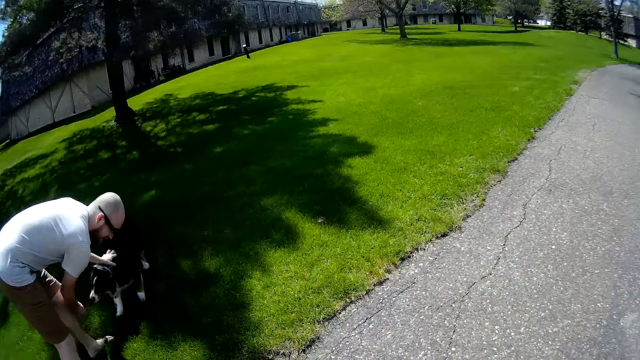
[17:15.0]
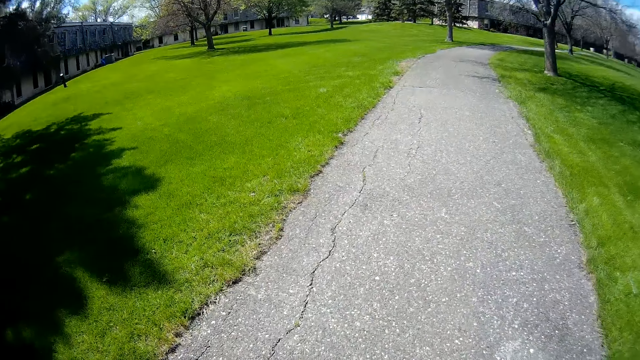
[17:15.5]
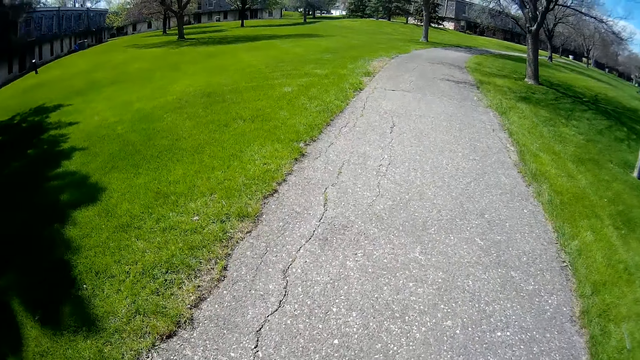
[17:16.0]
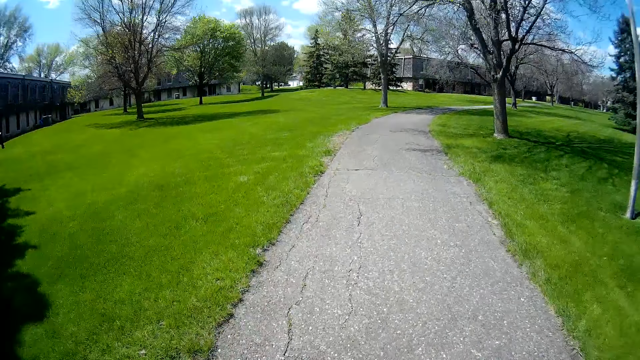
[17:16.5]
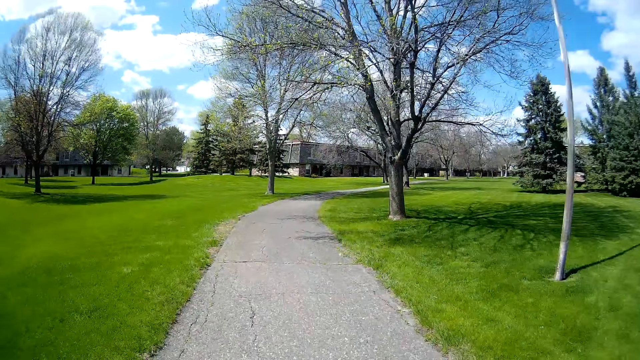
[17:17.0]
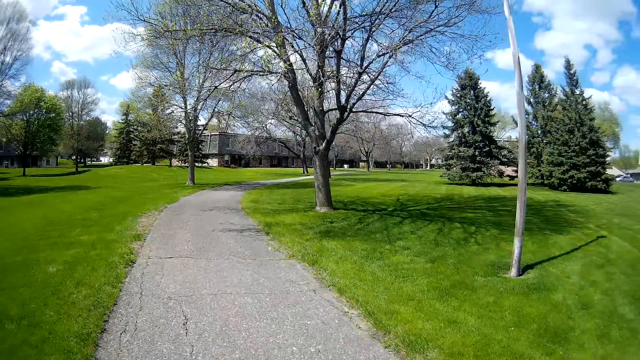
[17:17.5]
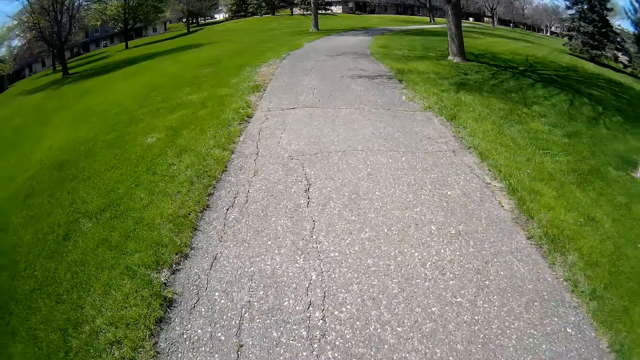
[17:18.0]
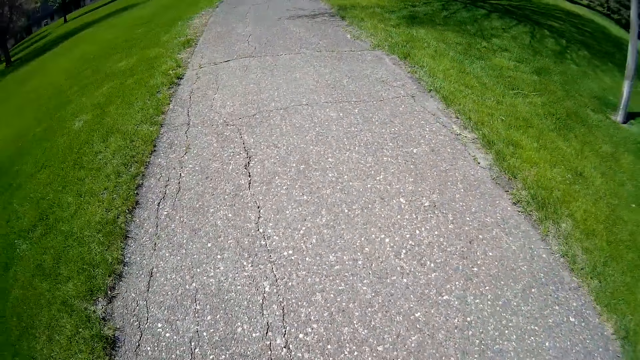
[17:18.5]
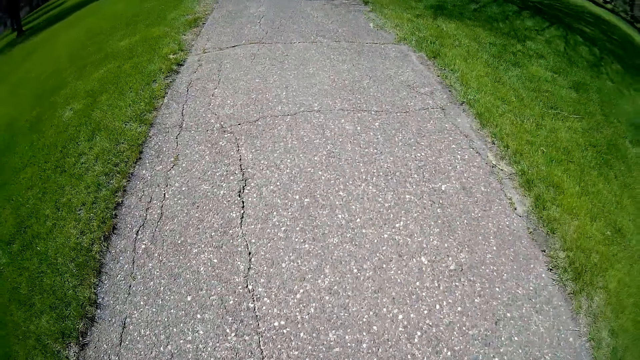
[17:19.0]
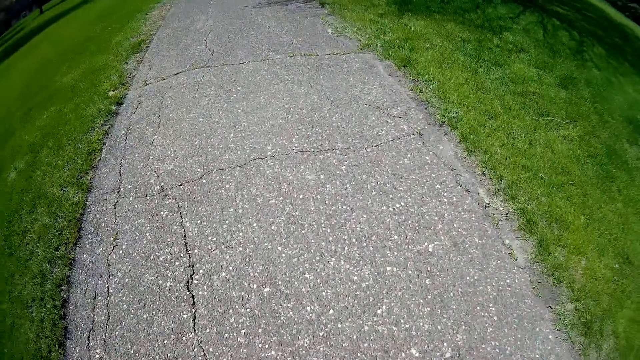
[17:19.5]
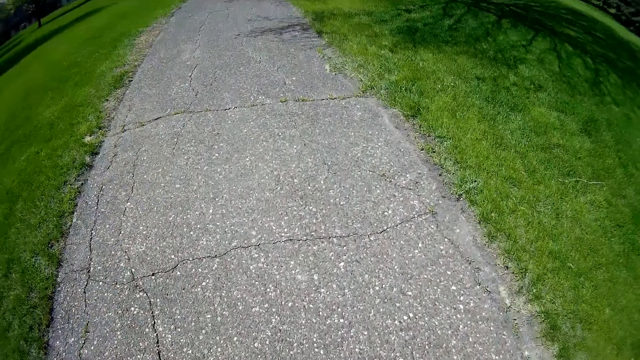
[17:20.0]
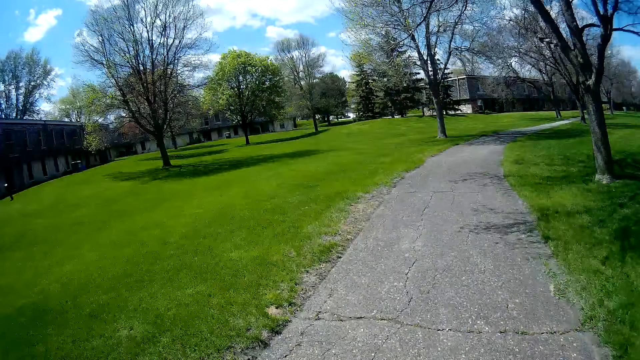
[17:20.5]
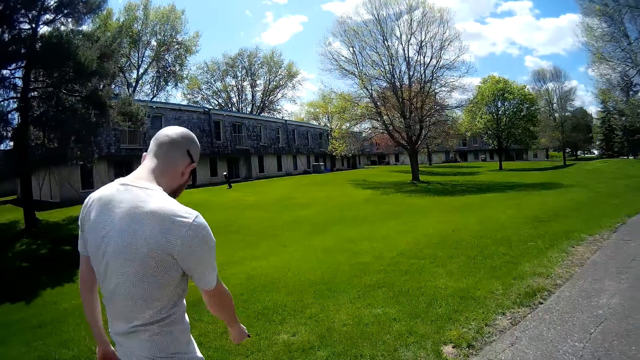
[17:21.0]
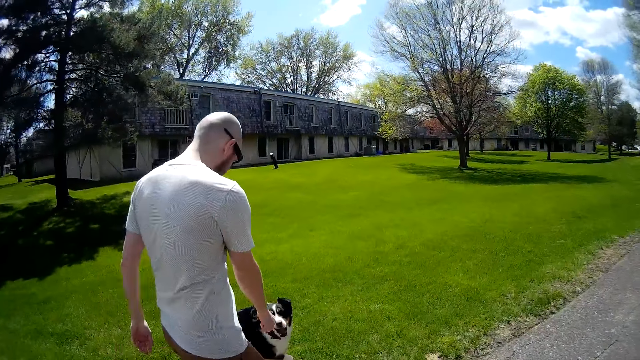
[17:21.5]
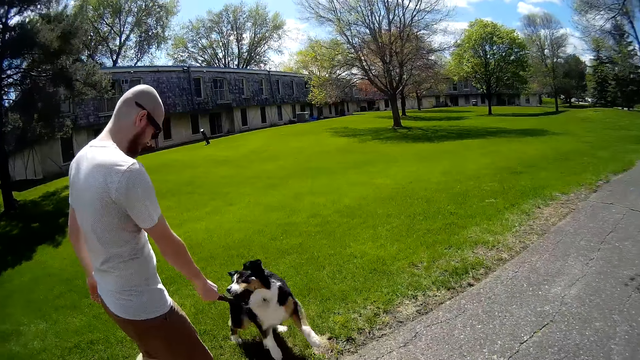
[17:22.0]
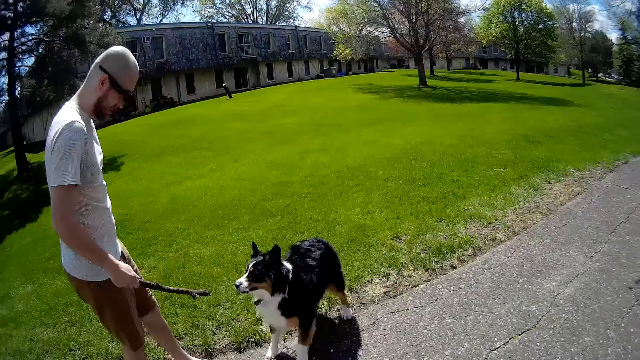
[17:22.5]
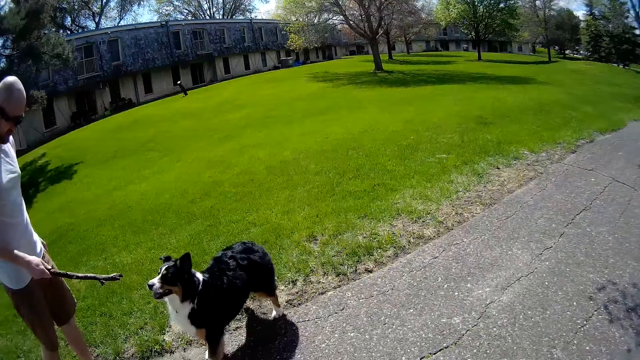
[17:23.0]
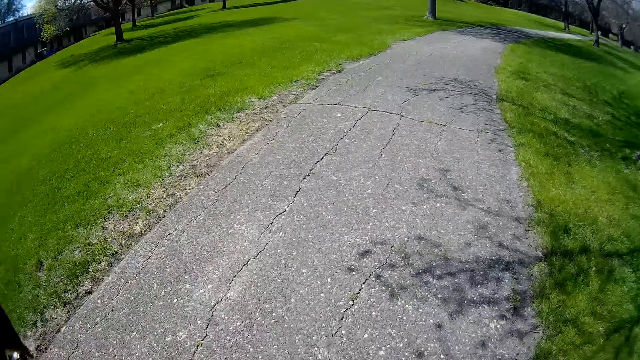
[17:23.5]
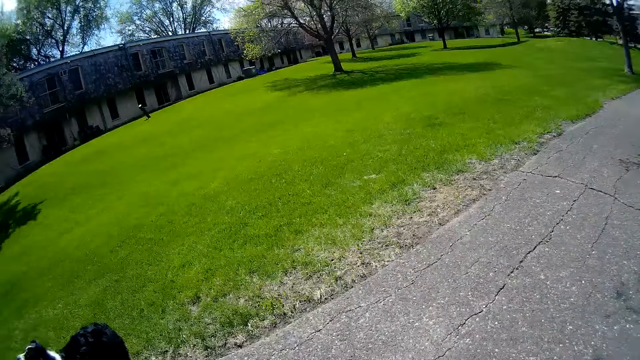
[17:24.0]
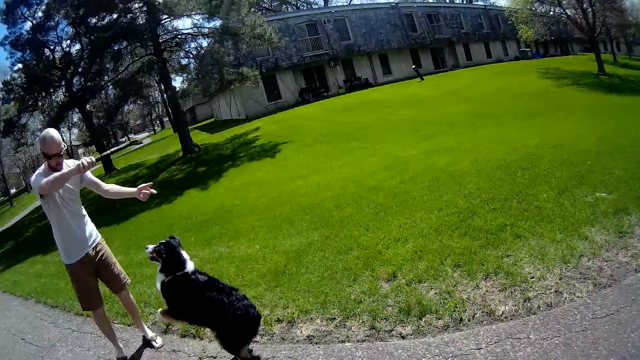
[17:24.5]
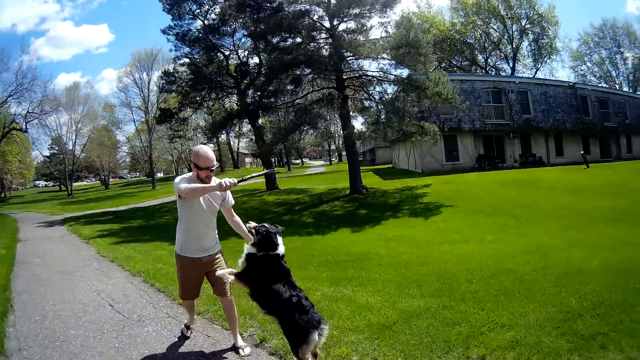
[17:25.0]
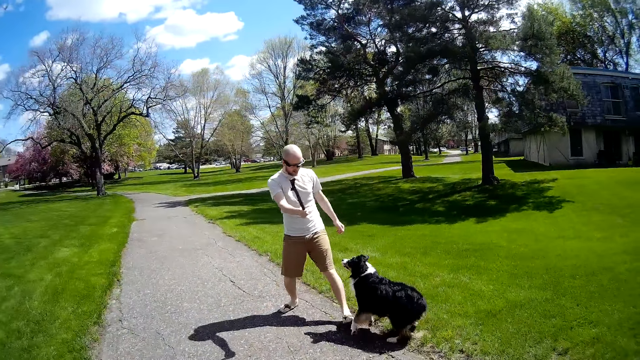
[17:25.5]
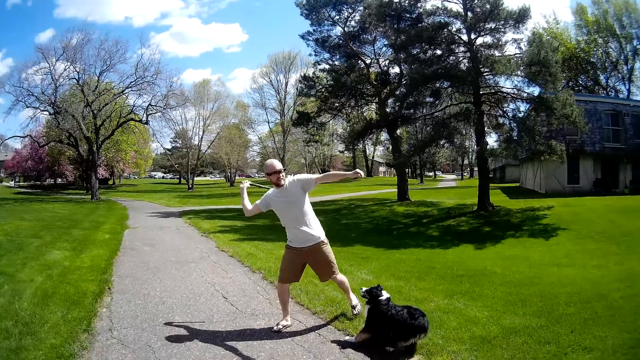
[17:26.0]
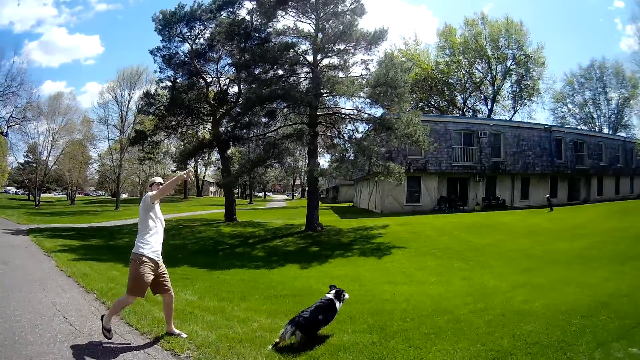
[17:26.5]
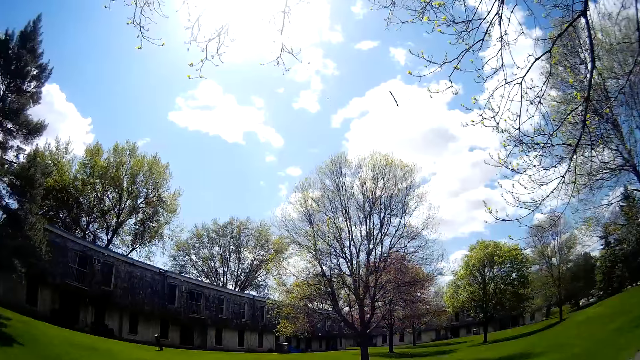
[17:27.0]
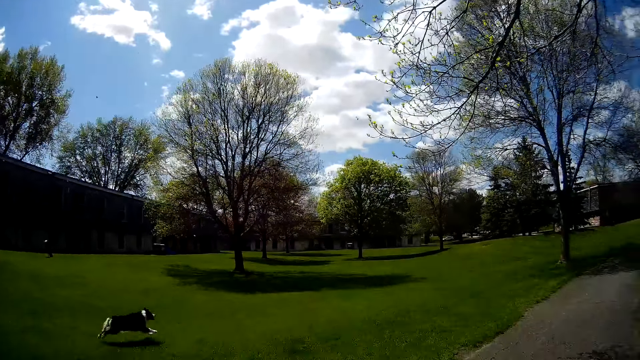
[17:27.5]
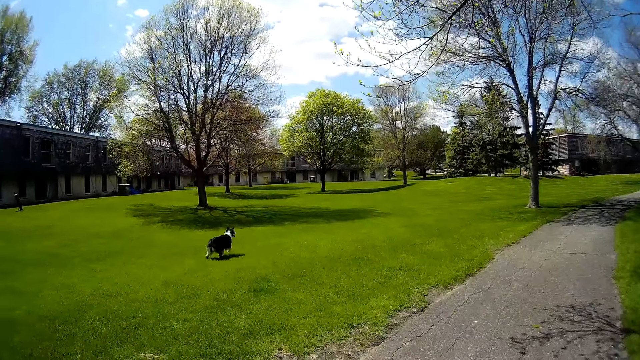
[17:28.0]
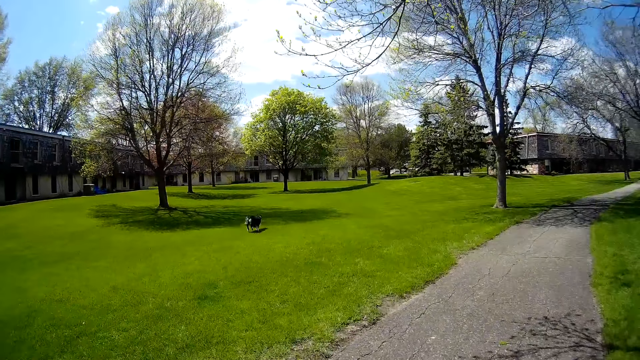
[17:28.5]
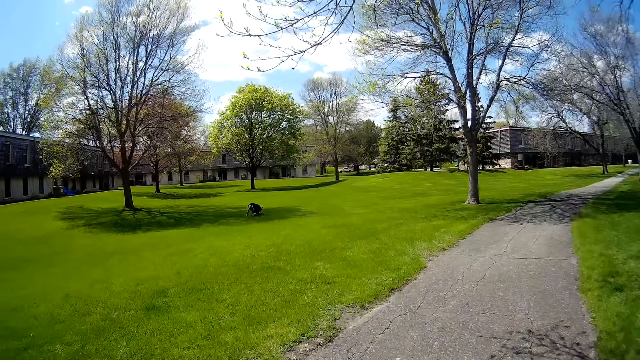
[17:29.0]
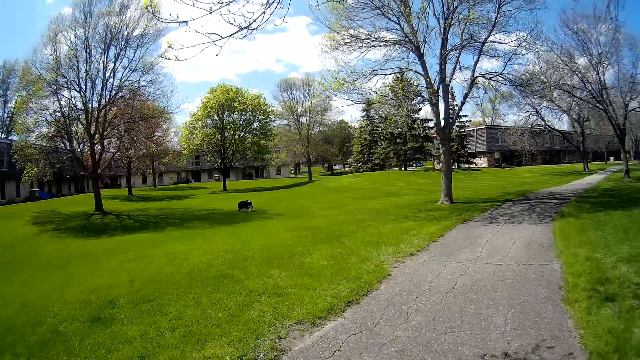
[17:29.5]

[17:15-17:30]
The man pats the dog's back with his left hand and removes the stick from the dog's mouth with his right hand. The camera wearer walks around. The man plays with the dog with the stick. The man throws the stick on the lawn with his right hand. The dog runs towards the stick on the lawn.

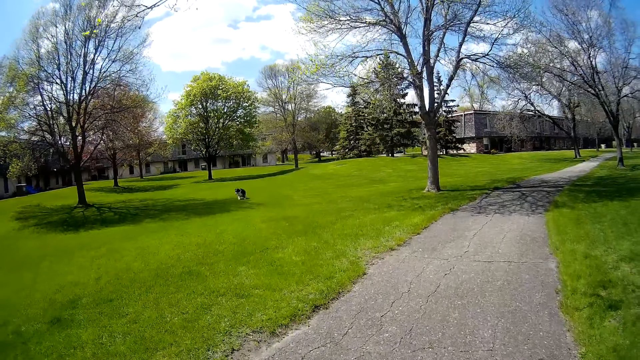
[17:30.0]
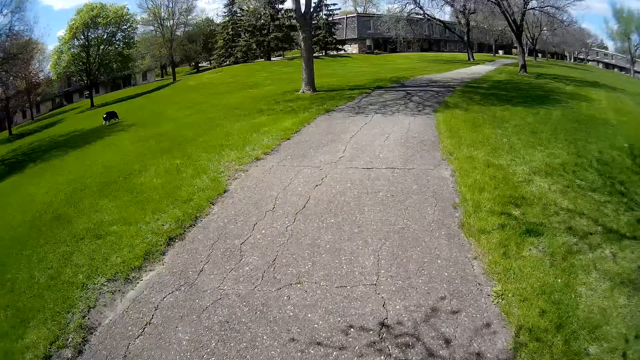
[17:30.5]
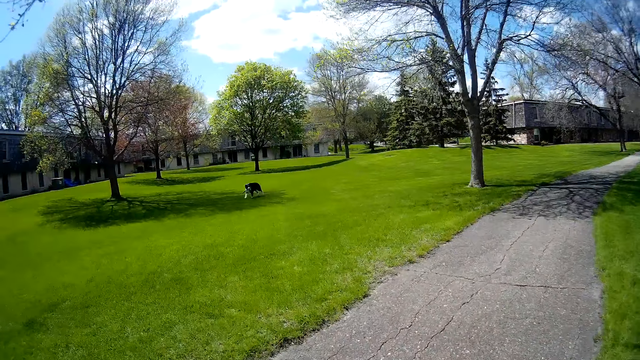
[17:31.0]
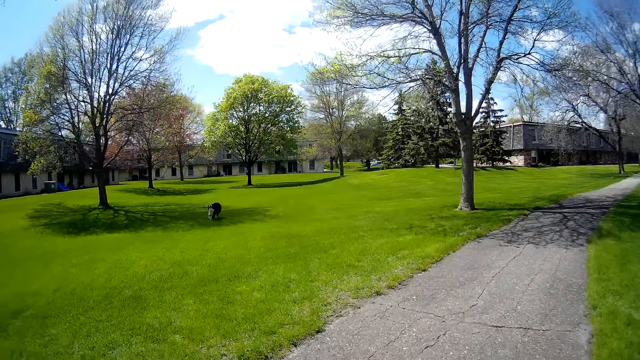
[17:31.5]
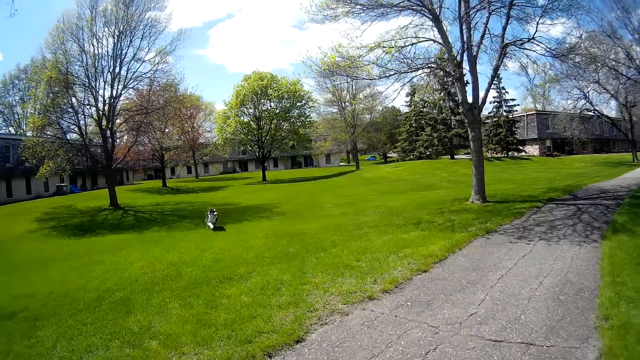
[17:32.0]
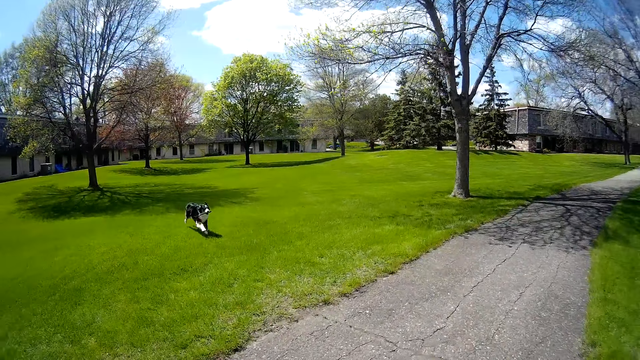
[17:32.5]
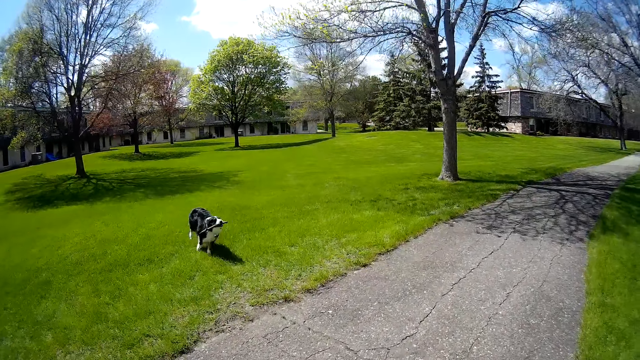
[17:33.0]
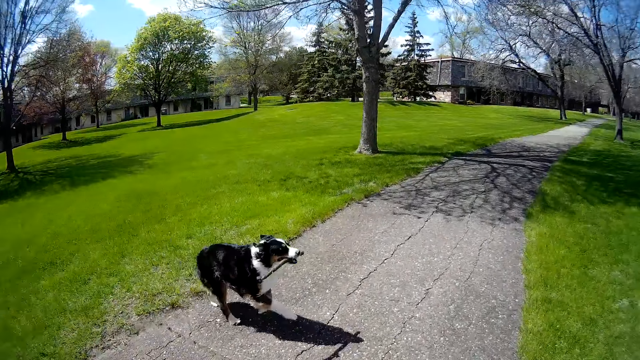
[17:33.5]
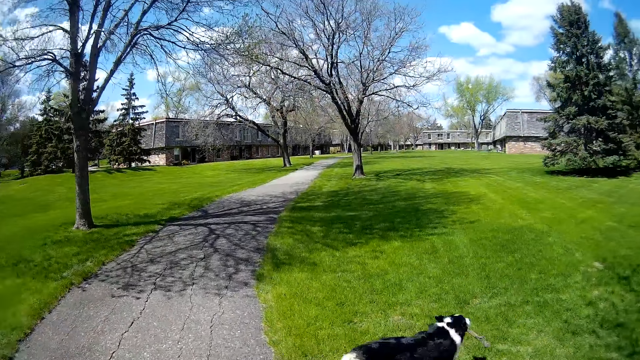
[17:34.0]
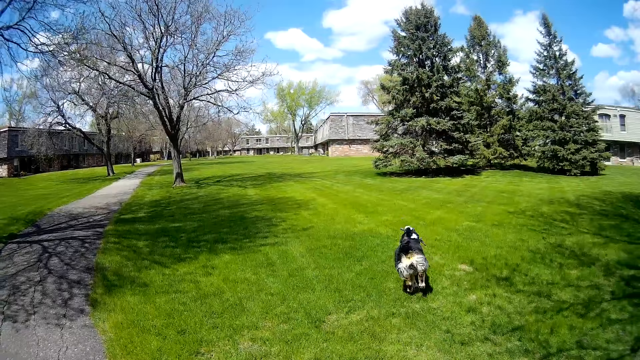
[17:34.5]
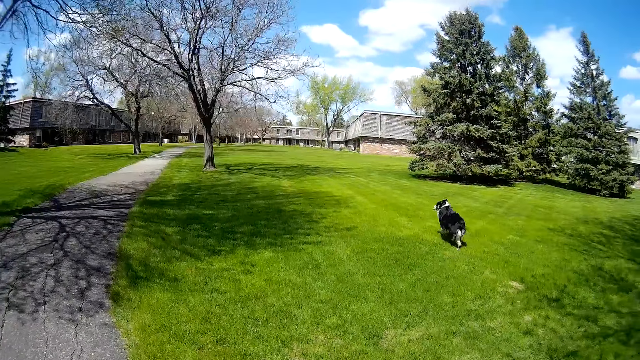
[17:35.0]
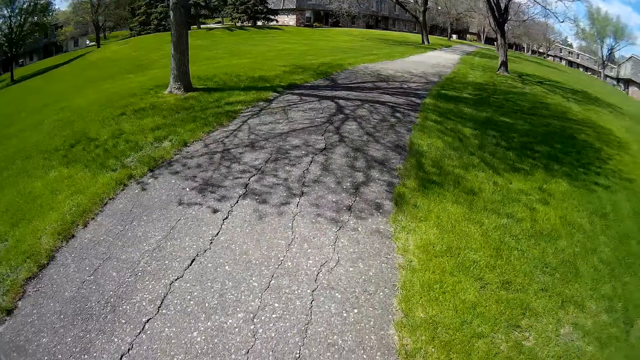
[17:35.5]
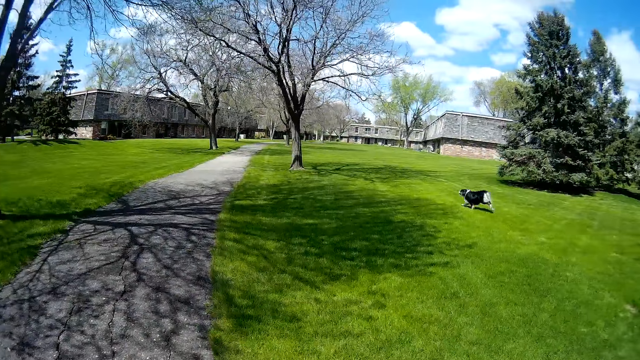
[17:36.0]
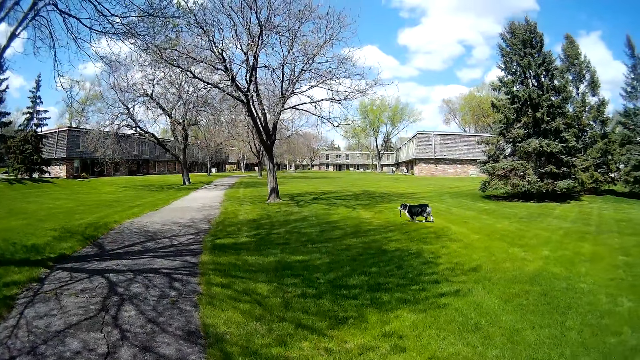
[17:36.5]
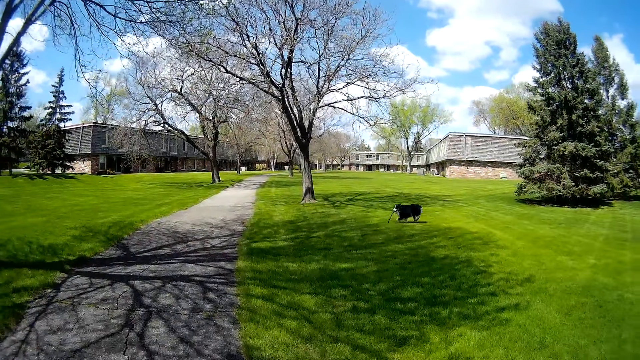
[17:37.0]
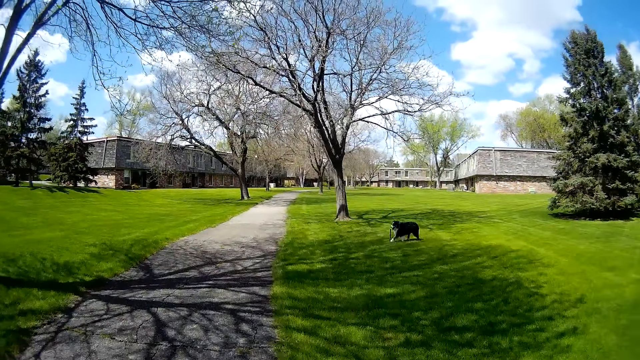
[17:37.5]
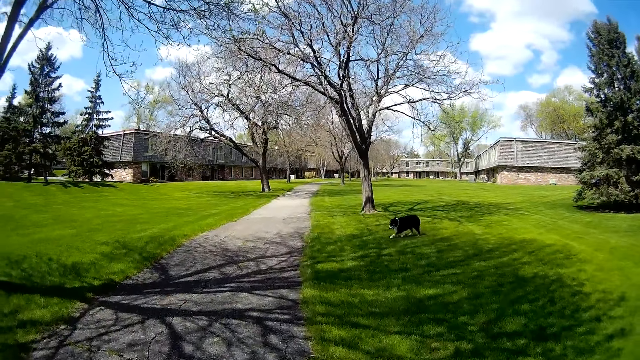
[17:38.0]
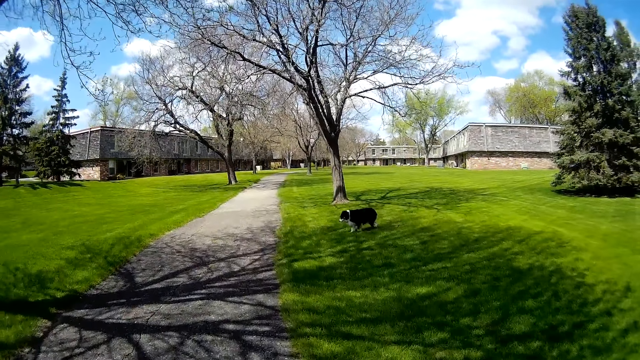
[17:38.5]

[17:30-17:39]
The dog runs with the stick in its mouth towards the camera wearer. The camera wearer converses with the man.
